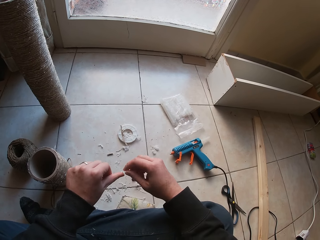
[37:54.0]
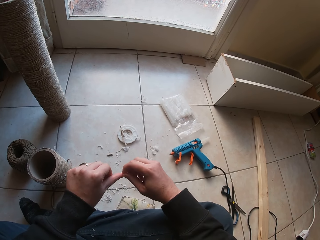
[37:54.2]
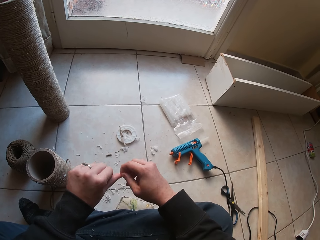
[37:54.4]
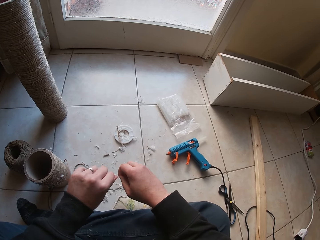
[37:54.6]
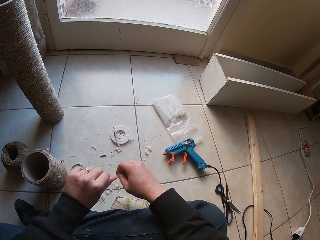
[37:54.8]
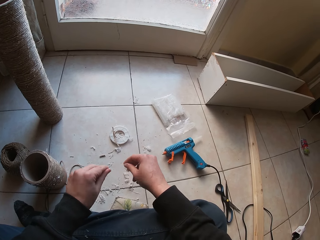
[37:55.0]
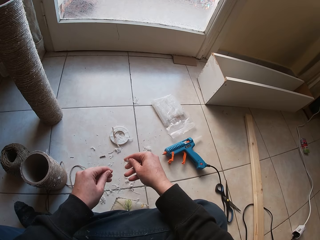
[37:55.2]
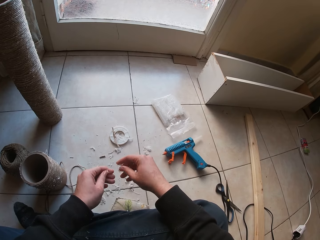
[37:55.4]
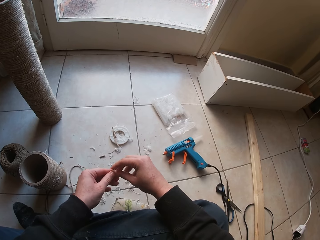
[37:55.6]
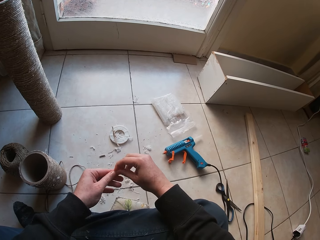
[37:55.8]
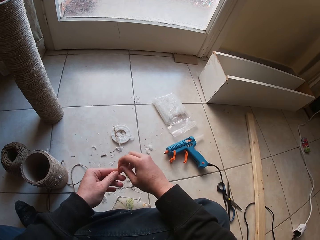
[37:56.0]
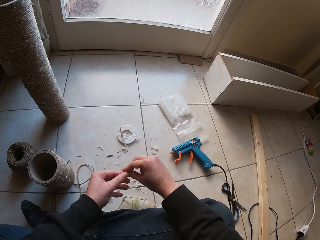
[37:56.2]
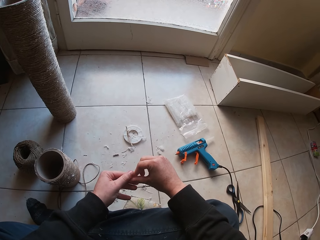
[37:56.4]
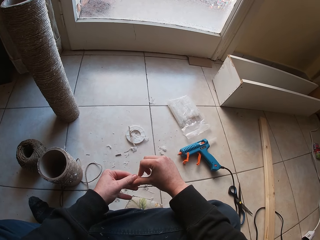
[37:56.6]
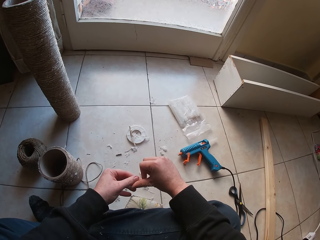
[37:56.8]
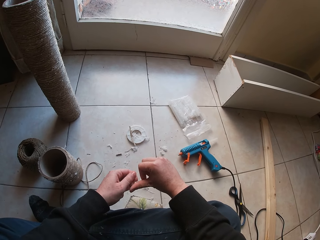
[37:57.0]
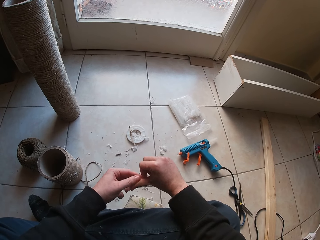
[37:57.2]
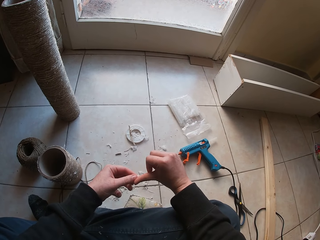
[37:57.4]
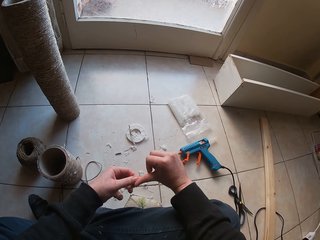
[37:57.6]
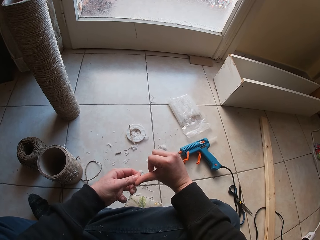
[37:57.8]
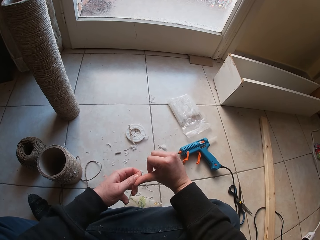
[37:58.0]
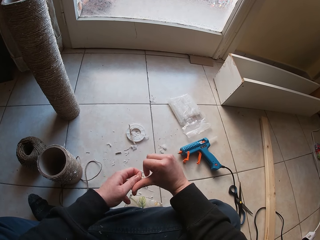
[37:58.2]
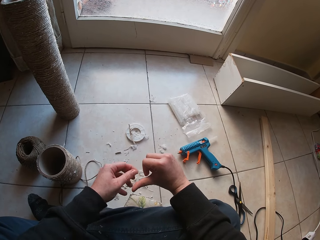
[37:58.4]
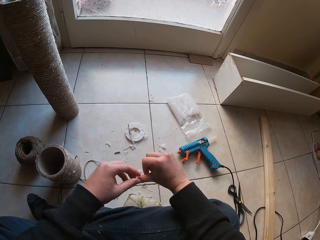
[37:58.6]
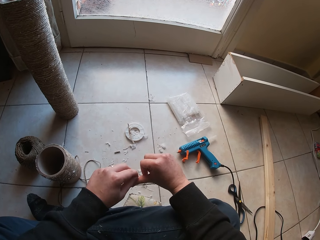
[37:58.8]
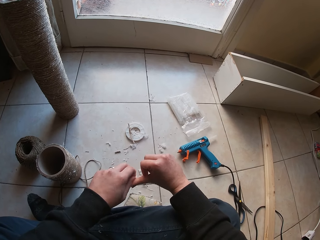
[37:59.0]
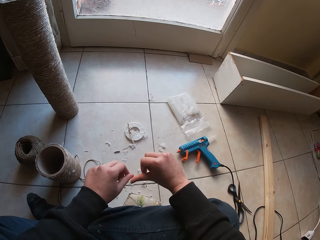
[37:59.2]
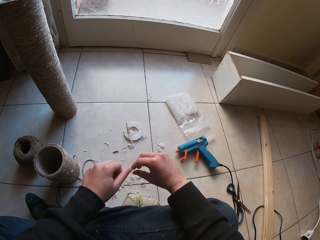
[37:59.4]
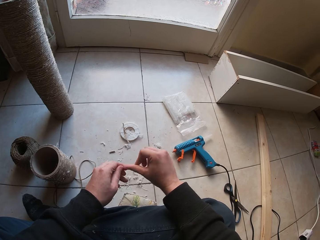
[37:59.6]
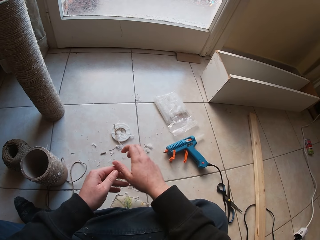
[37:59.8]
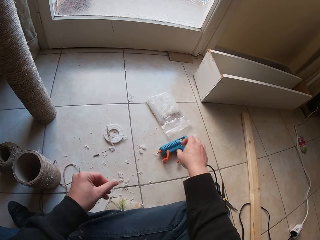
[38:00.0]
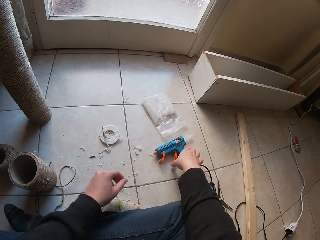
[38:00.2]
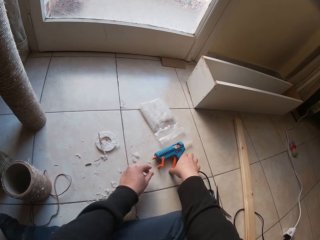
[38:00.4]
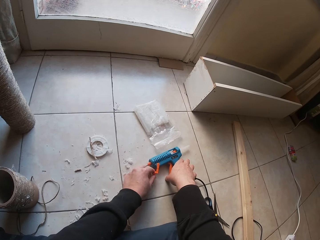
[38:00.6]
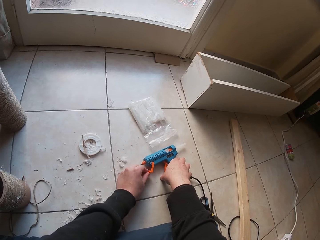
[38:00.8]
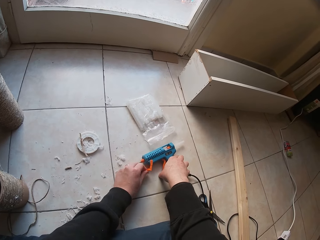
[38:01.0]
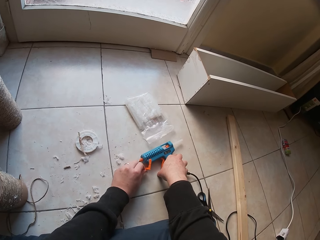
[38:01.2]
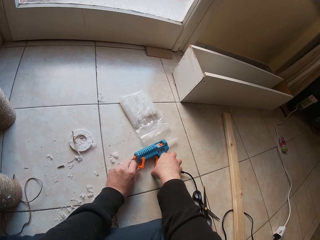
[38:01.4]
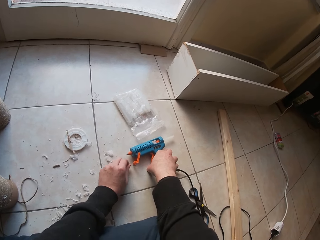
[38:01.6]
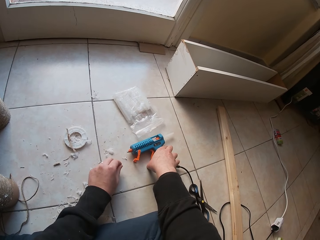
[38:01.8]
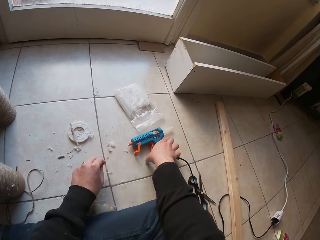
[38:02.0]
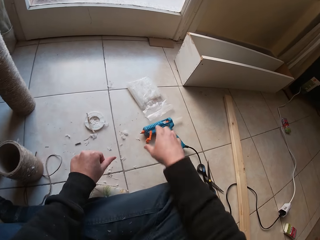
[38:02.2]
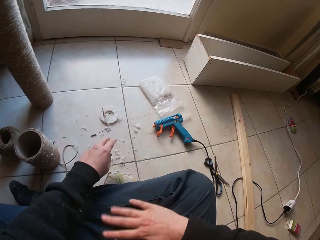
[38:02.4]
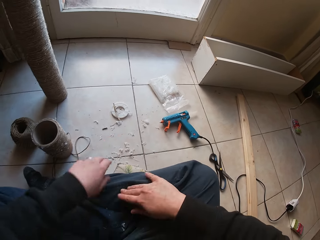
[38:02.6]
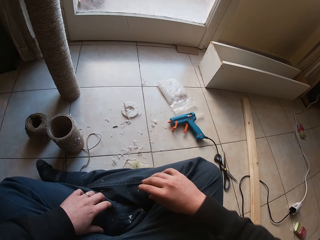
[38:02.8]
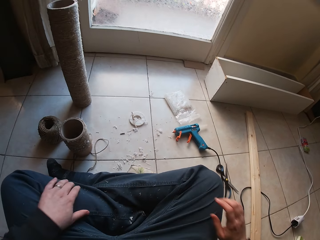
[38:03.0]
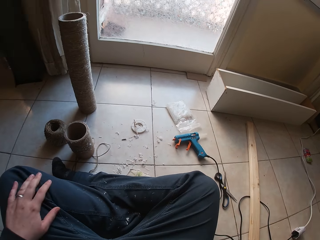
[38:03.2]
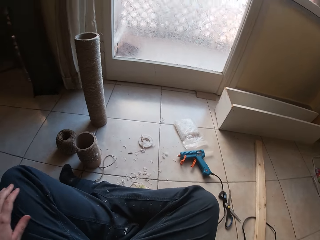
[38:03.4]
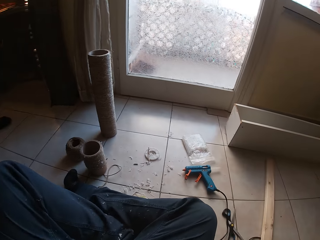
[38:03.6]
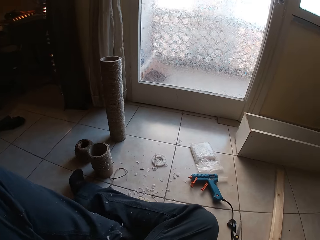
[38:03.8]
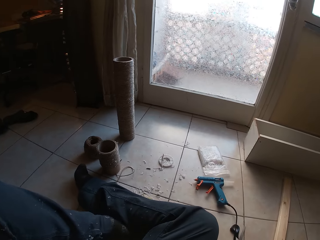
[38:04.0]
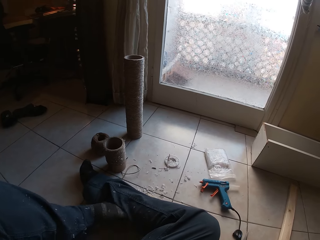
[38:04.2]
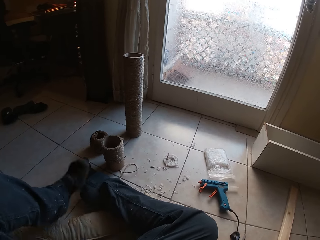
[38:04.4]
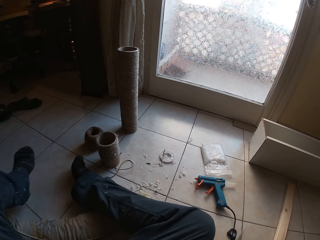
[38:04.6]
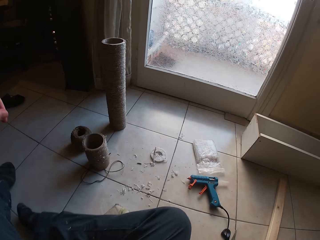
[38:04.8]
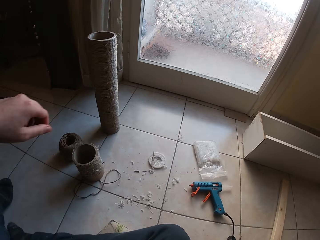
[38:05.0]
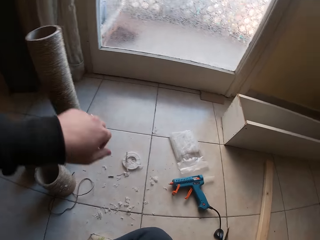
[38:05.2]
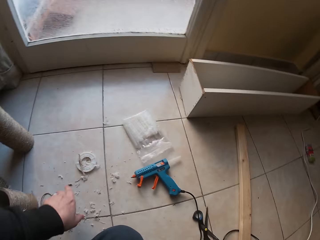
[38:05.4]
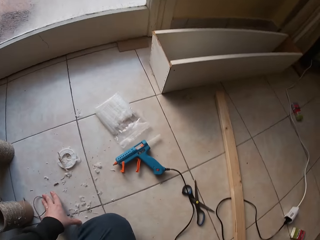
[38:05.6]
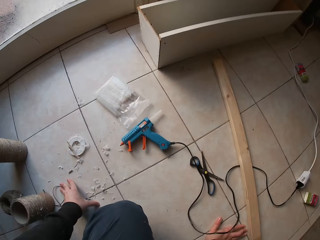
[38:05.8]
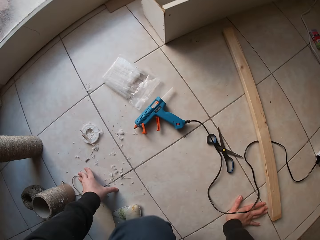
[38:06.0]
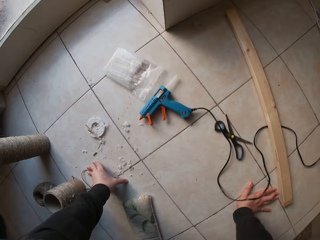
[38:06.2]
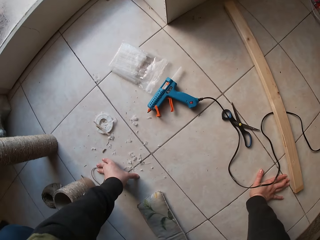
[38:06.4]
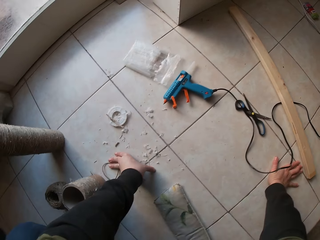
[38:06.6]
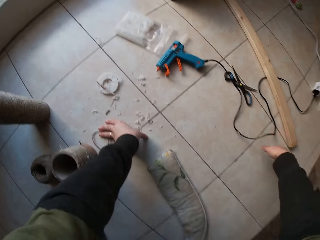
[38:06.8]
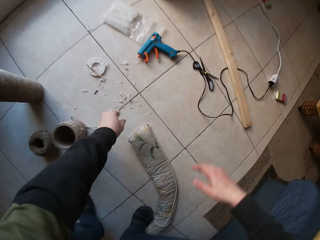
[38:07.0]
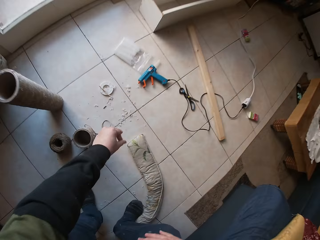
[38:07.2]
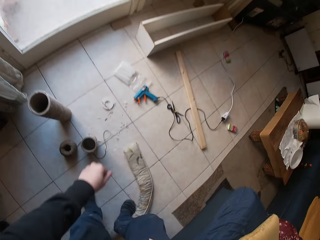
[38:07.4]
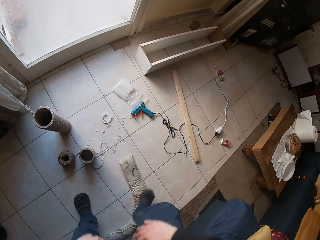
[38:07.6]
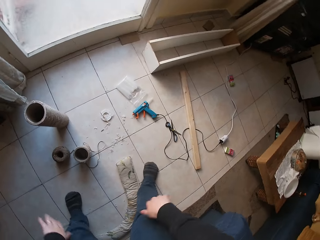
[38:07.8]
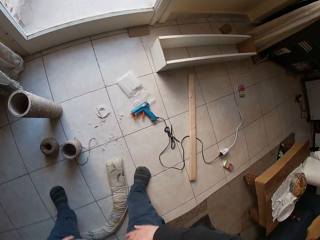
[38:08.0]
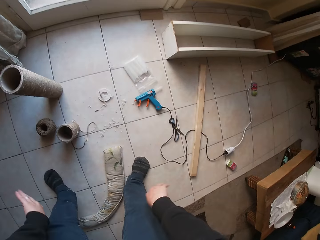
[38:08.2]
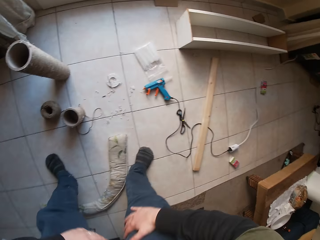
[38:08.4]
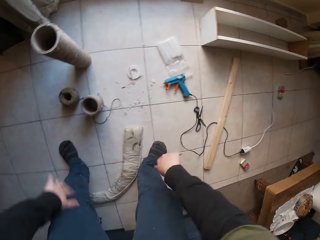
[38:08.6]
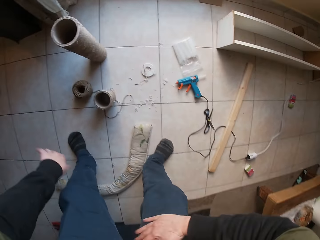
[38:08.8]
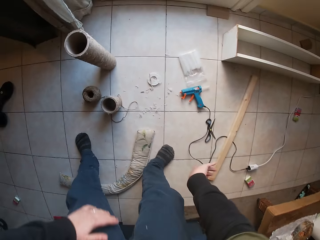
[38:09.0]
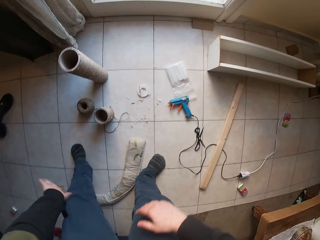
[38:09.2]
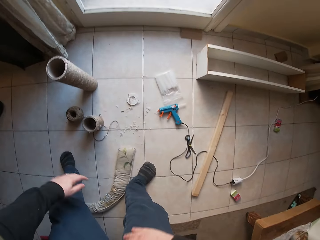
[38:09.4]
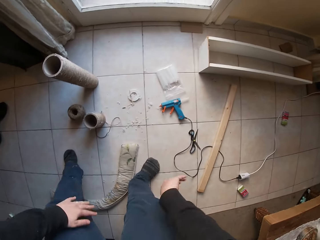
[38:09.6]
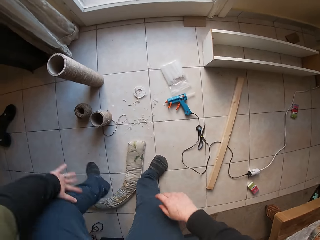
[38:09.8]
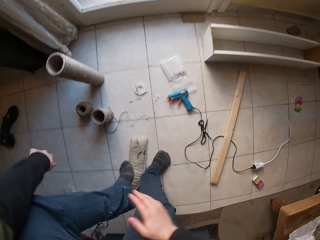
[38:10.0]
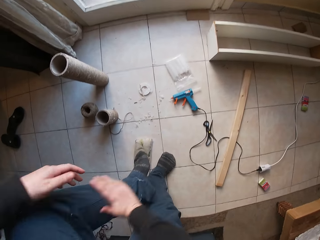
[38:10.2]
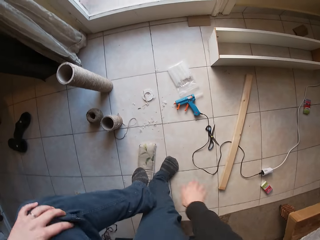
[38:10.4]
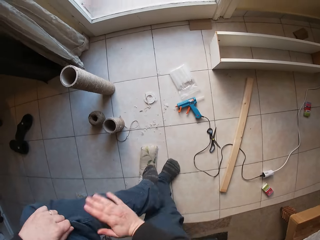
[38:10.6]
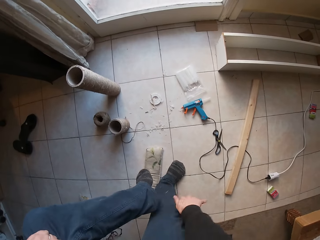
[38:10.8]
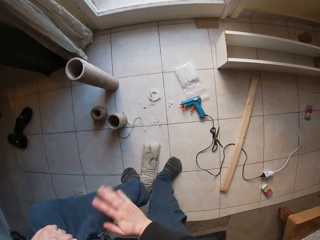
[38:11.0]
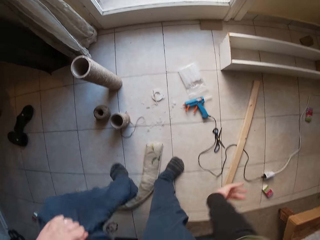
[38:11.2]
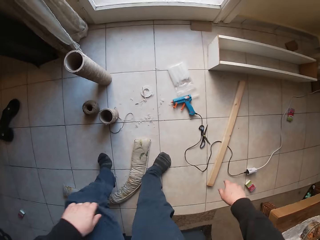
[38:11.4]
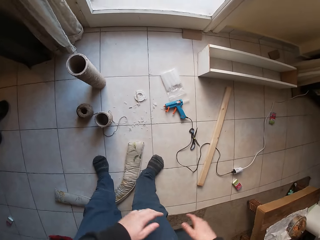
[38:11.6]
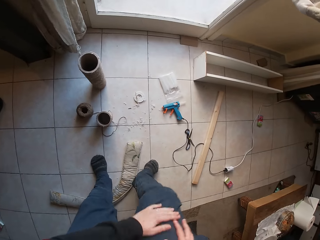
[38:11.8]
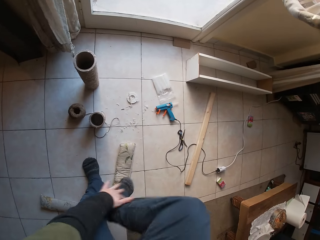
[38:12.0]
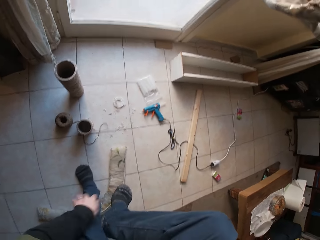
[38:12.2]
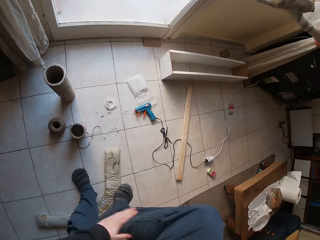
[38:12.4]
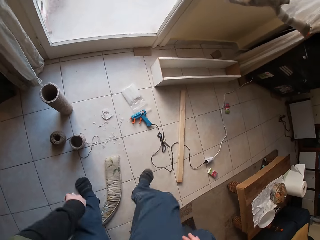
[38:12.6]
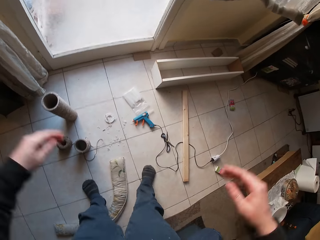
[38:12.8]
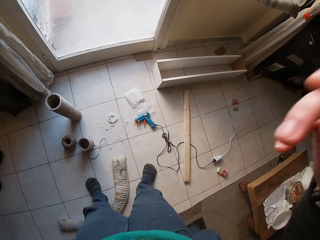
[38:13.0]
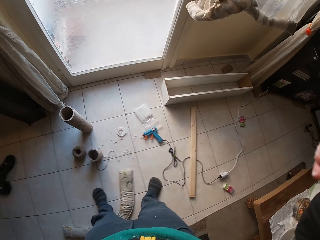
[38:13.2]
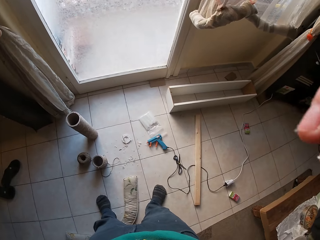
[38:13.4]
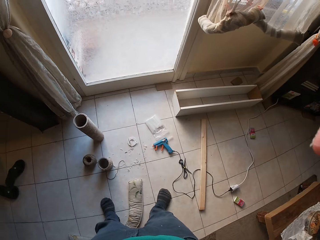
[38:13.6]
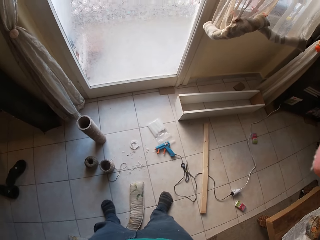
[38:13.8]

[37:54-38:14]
The camera wearer removes fiber on her right hand with her left hand. She drops the fiber from her left hand to the ground. She holds the glue gun on the ground with her right hand. She removes fiber from the glue gun with her left hand. She drops the fiber from her left hand to the ground. She stands up from the ground. She wipes both her trousers with both hands. She touches the camera on her head with both hands. She adjusts the camera.
